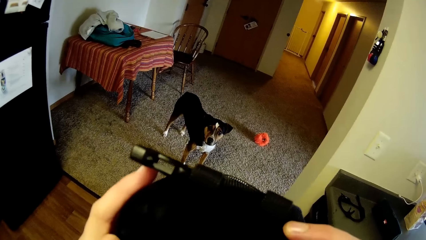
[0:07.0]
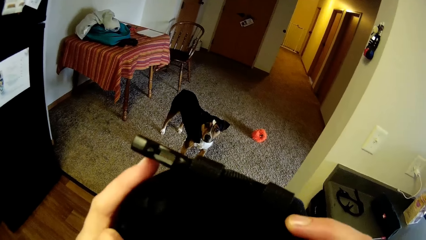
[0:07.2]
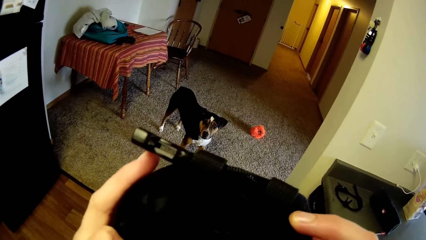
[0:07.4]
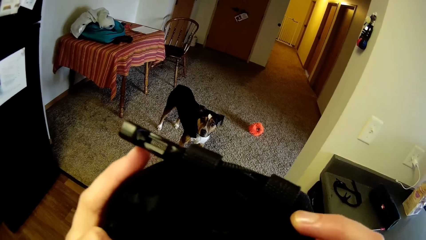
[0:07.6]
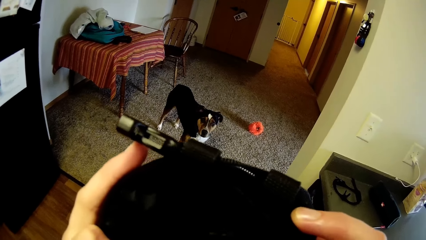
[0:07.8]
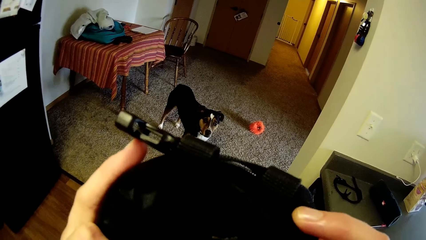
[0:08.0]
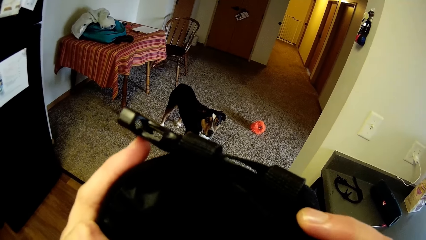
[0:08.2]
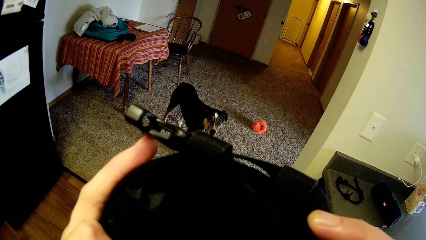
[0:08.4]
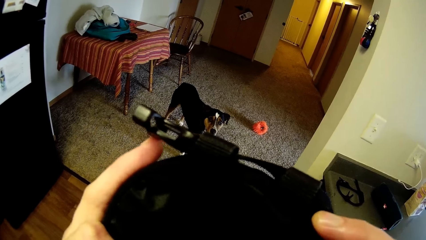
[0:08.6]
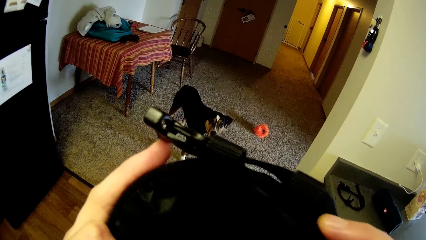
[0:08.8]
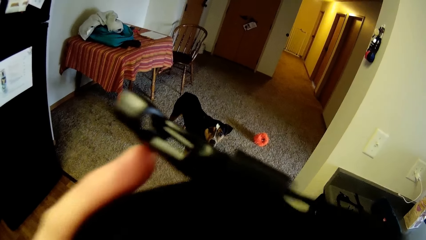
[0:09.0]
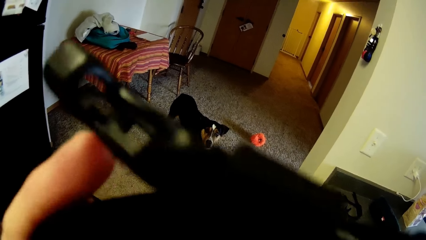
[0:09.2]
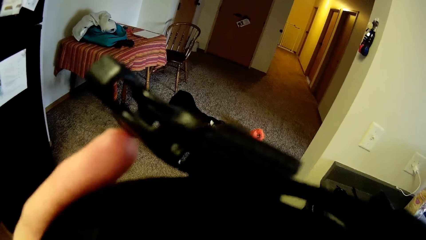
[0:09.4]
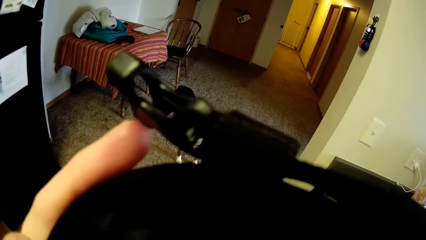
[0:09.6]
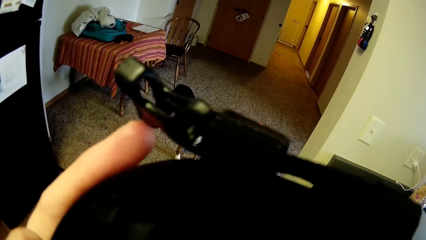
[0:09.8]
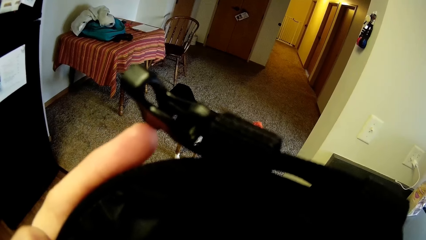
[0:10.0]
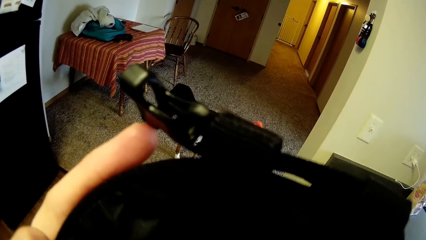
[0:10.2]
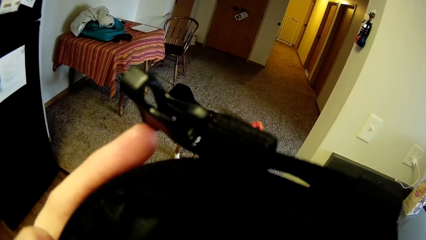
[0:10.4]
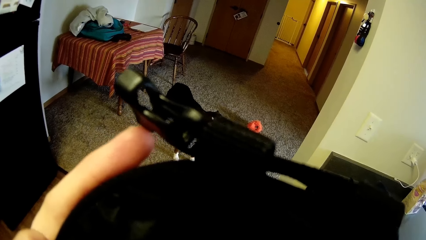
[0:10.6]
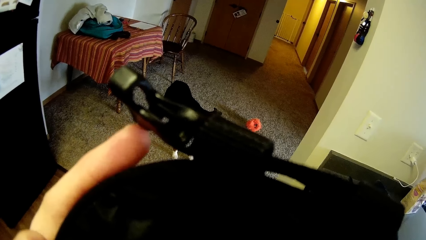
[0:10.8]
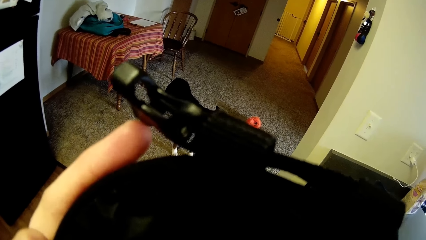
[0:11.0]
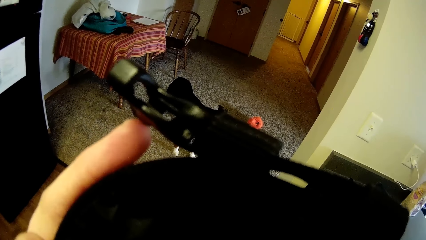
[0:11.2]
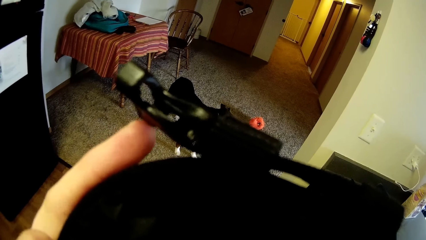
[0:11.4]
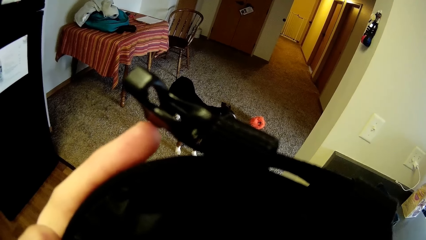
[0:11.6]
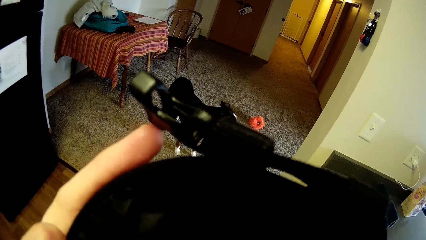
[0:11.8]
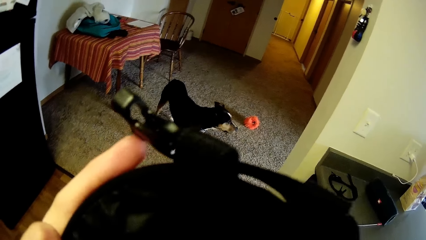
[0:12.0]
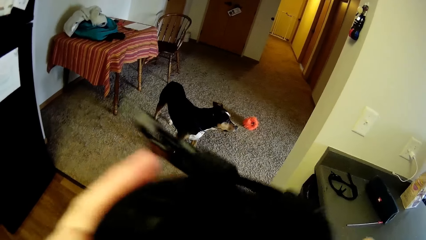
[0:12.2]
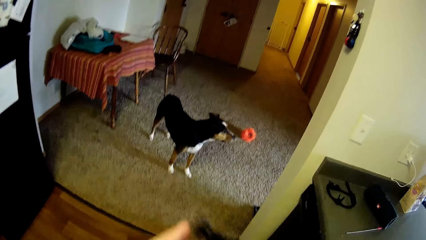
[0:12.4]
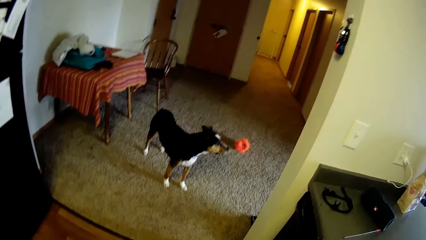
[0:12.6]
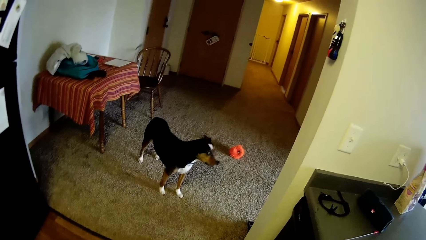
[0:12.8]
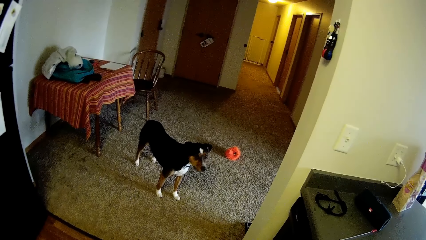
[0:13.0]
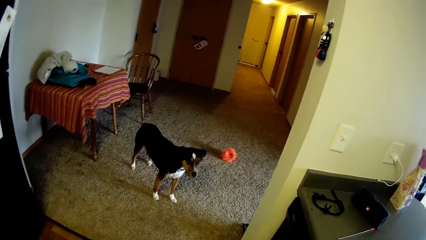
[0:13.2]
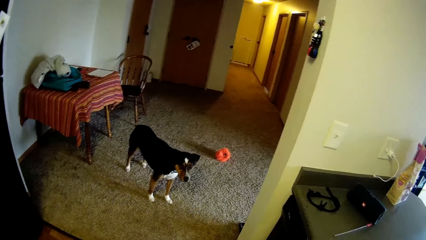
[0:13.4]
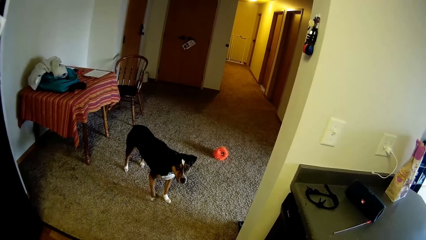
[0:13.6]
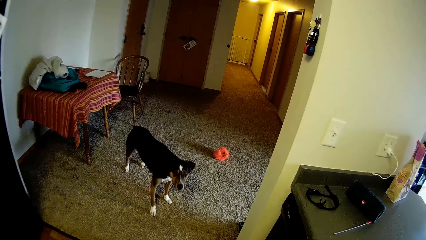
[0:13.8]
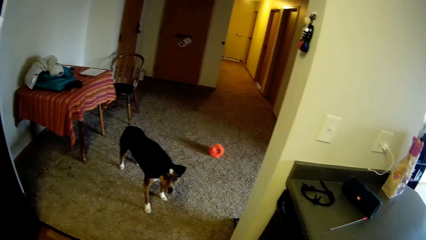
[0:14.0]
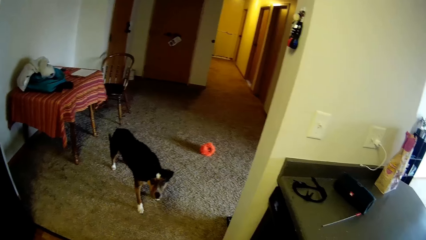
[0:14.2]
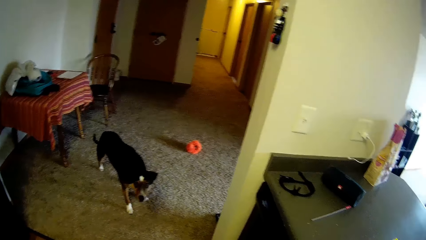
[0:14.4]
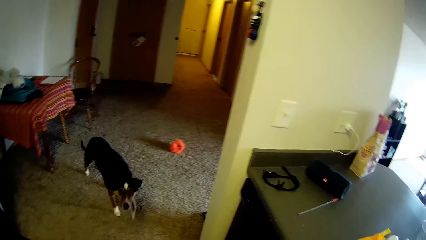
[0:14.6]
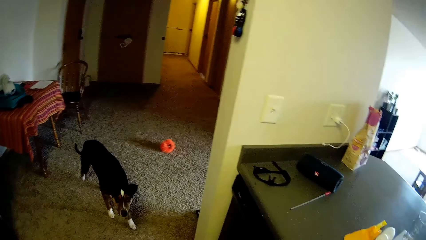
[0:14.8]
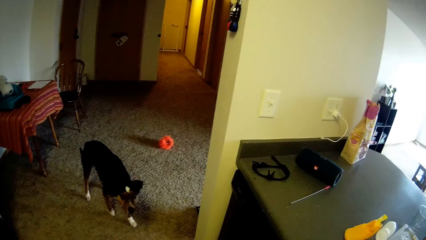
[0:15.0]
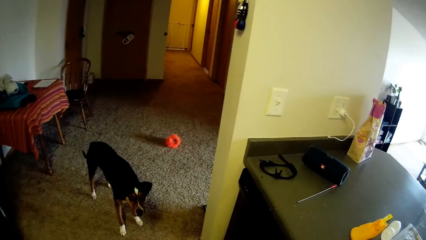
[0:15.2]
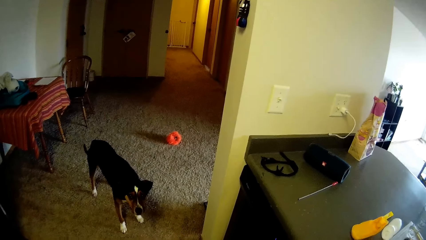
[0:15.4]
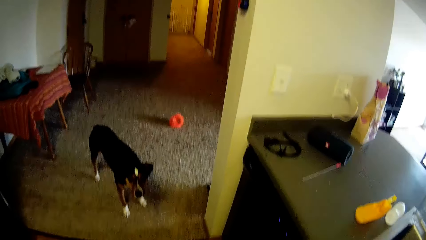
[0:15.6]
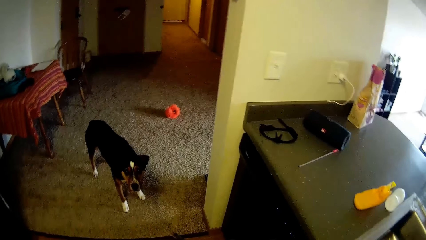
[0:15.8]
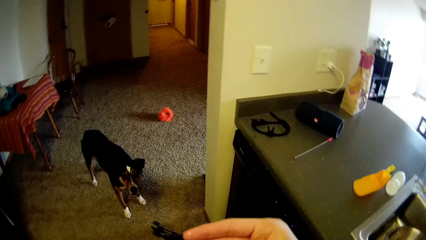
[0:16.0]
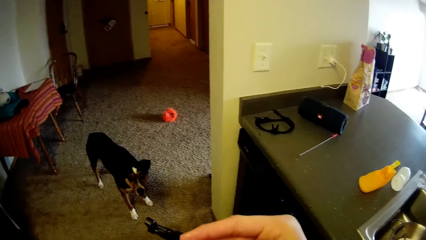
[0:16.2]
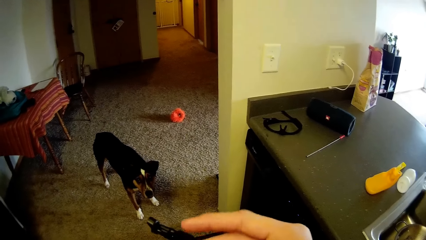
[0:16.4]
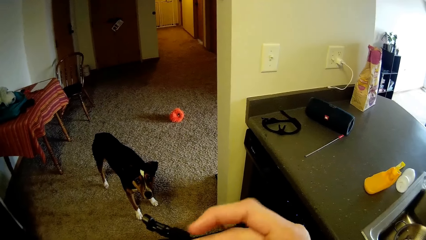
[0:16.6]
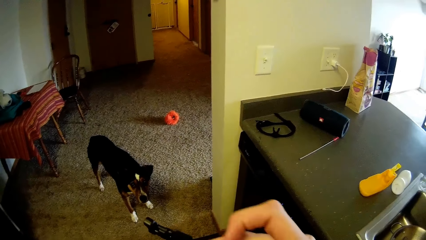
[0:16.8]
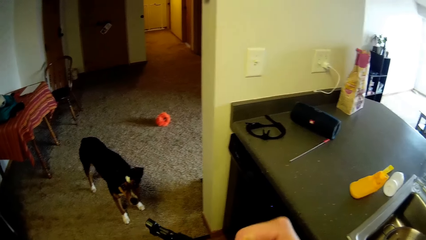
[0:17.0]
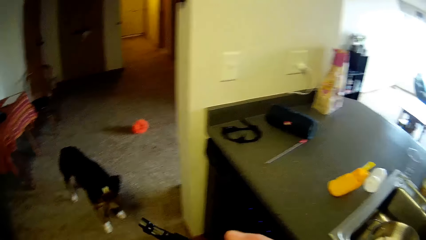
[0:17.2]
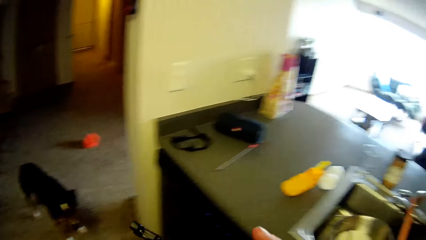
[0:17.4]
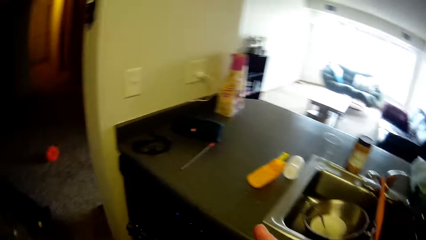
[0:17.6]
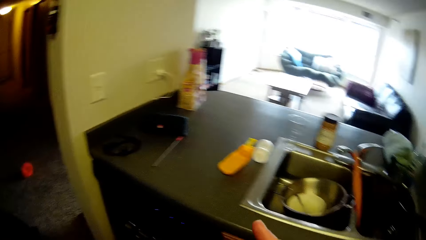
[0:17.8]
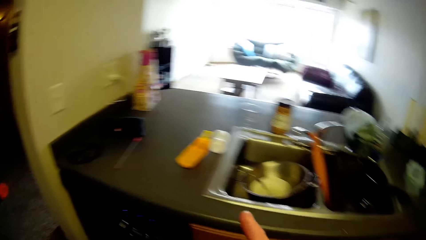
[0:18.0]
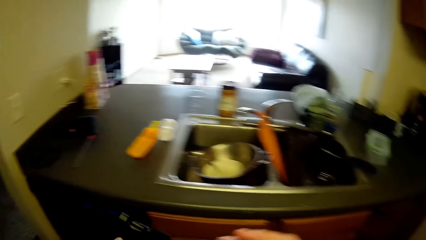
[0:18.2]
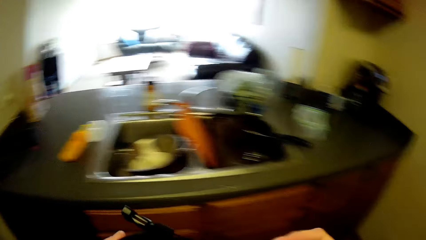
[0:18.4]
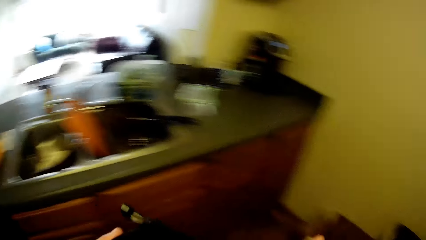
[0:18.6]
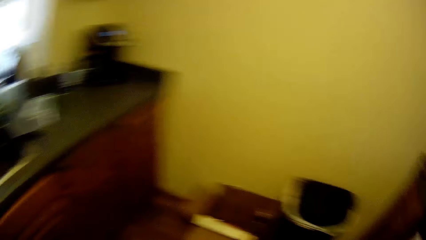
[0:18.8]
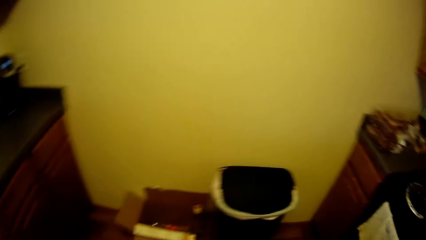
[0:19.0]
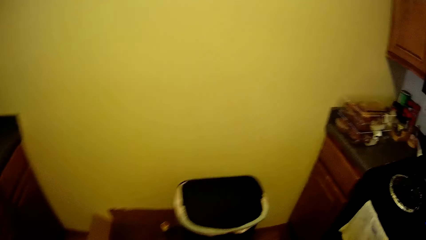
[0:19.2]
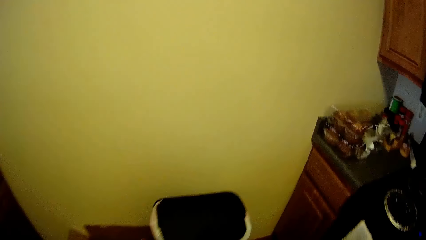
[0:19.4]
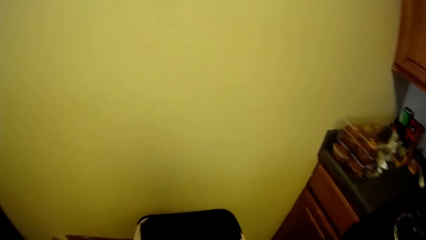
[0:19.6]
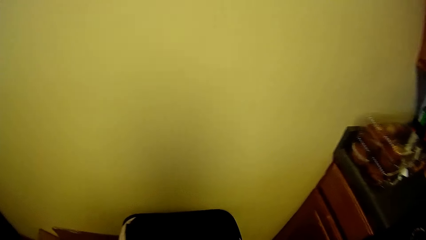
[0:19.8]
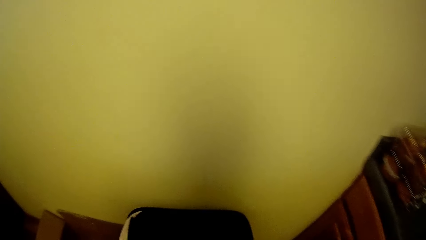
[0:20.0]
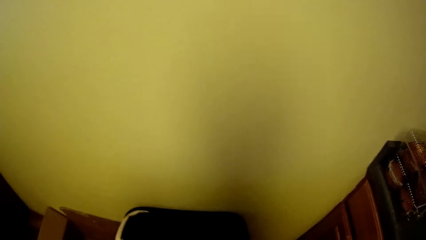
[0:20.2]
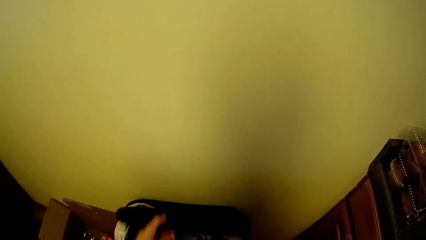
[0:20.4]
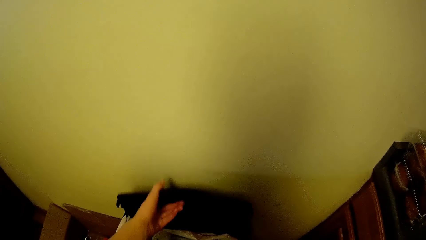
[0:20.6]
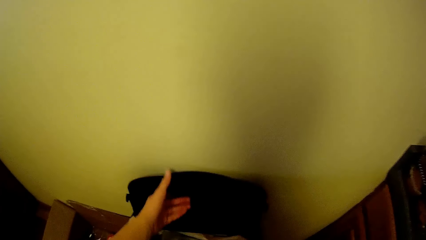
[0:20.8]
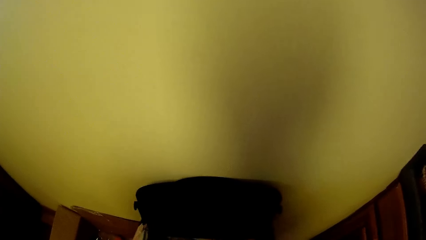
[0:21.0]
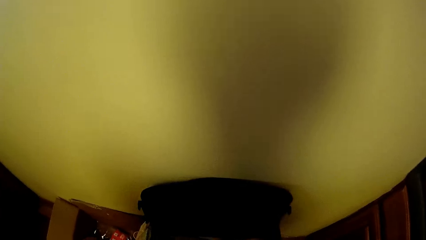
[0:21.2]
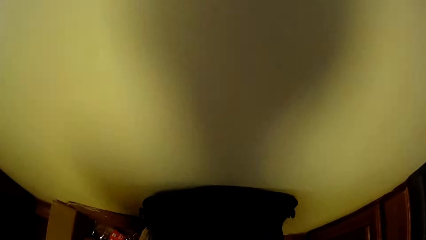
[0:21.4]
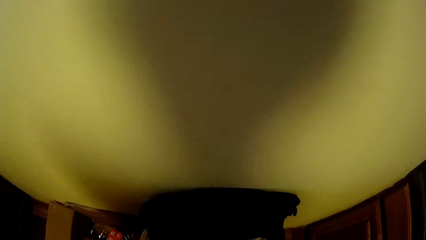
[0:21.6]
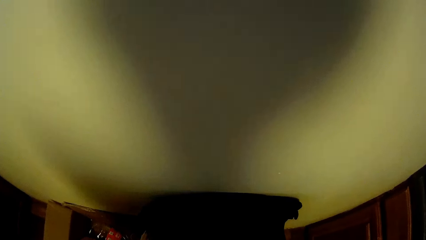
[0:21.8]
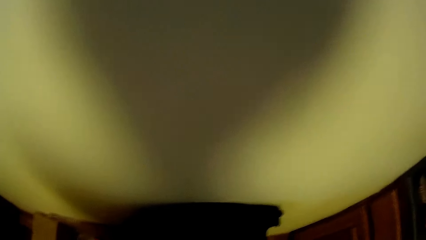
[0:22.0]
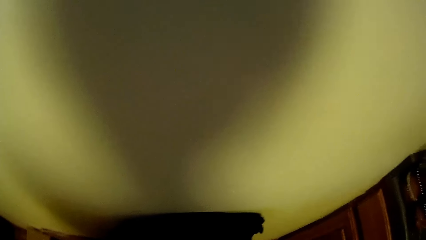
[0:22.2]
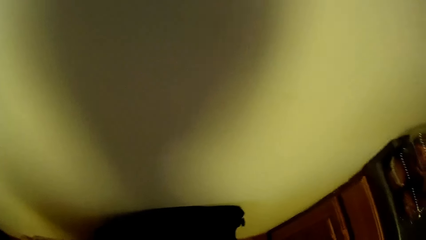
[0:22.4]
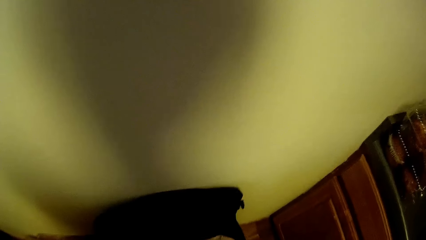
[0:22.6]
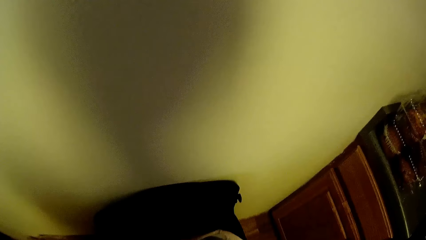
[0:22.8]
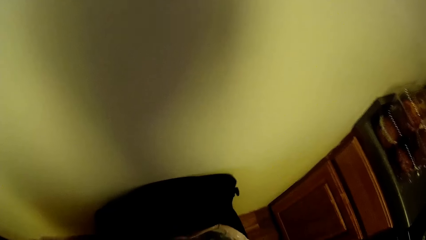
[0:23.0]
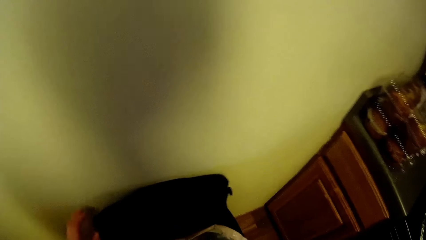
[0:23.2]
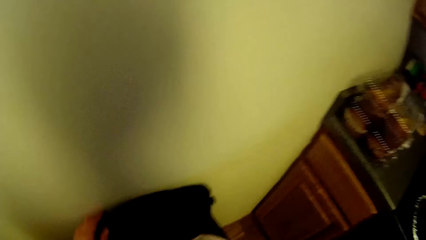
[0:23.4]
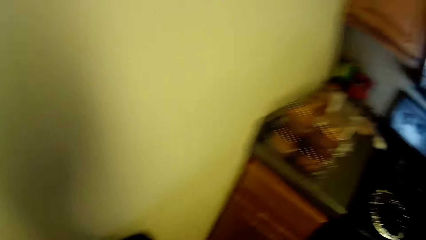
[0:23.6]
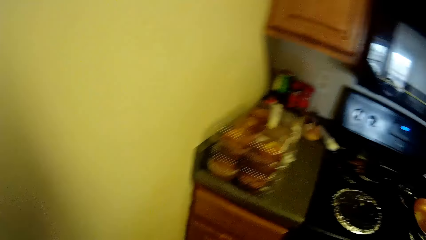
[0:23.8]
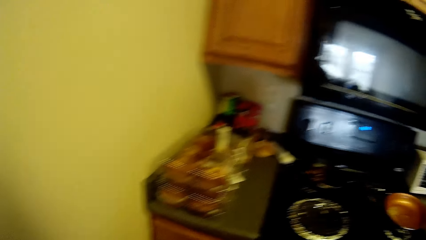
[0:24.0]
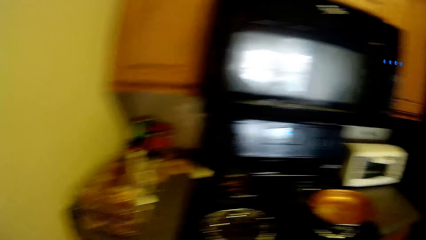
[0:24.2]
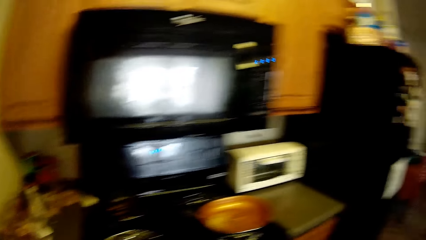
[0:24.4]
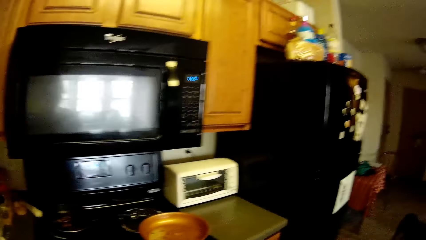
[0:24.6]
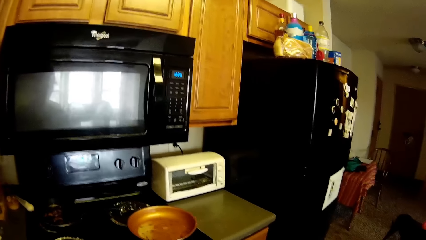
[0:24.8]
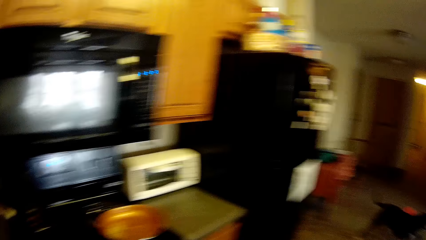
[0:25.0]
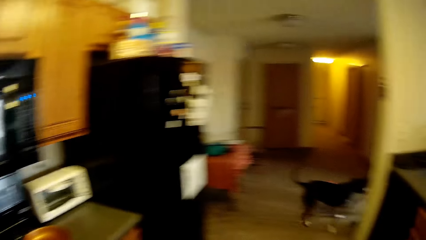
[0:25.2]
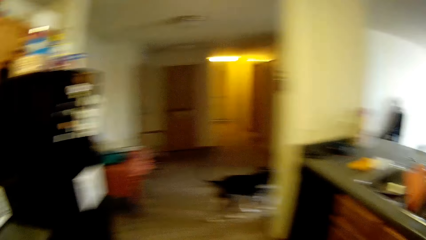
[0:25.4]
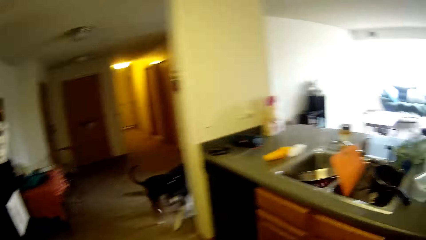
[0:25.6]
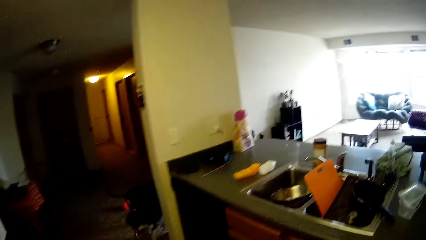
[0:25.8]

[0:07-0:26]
The camera wearer looks into the bag. She holds the bag. She walks around the kitchen. She opens a bin with her left hand. She closes the bin. She looks around the kitchen.
